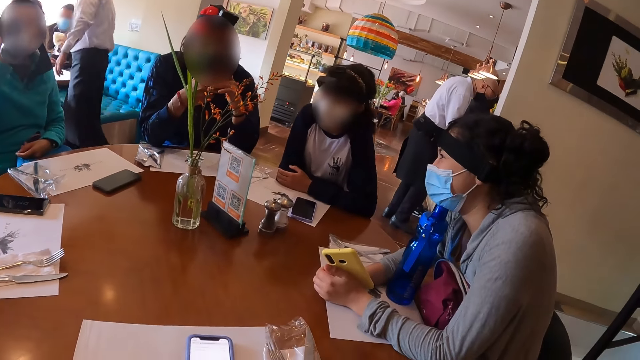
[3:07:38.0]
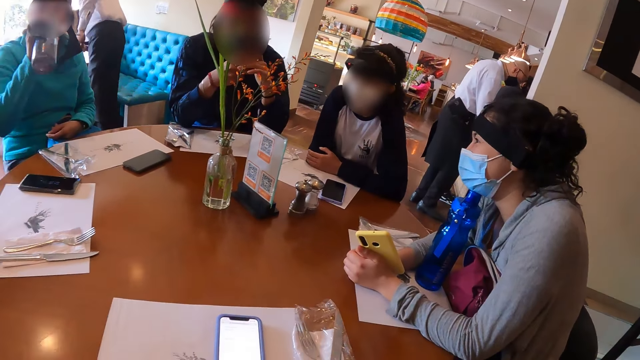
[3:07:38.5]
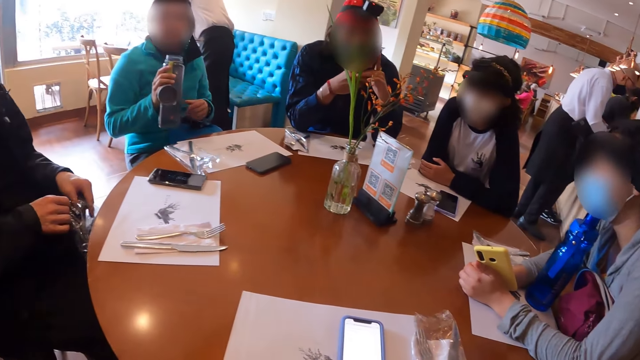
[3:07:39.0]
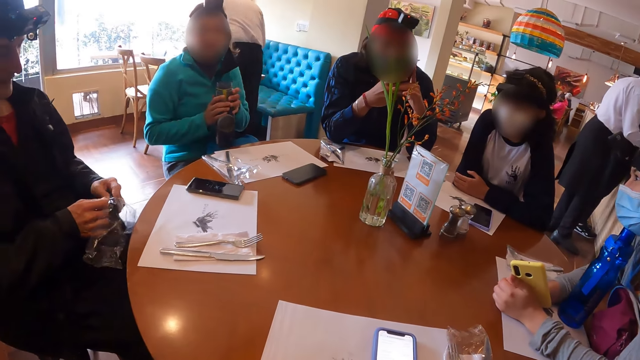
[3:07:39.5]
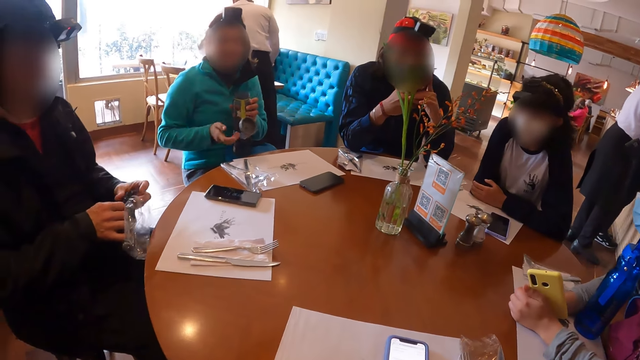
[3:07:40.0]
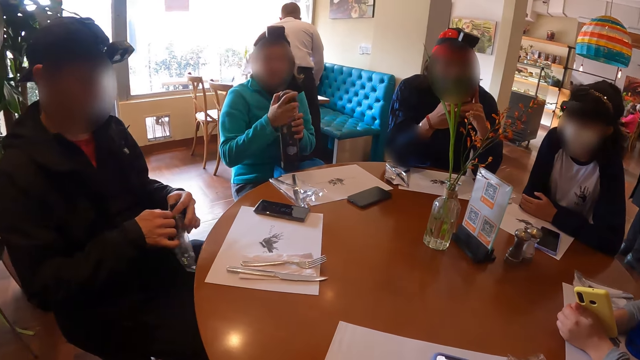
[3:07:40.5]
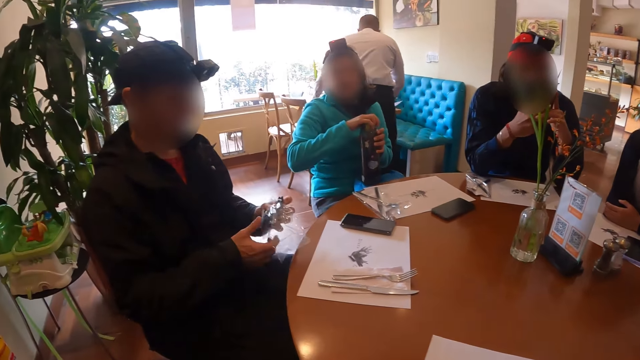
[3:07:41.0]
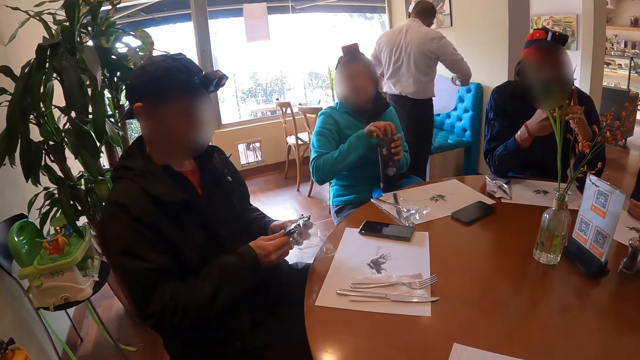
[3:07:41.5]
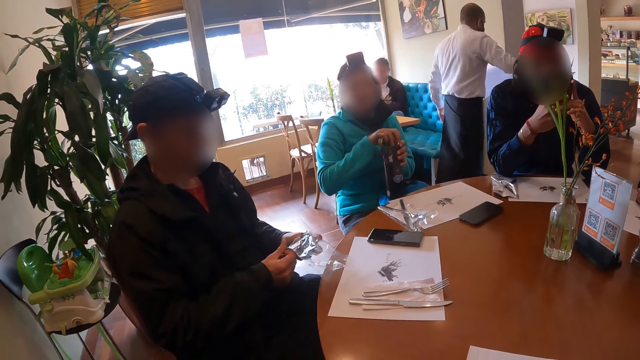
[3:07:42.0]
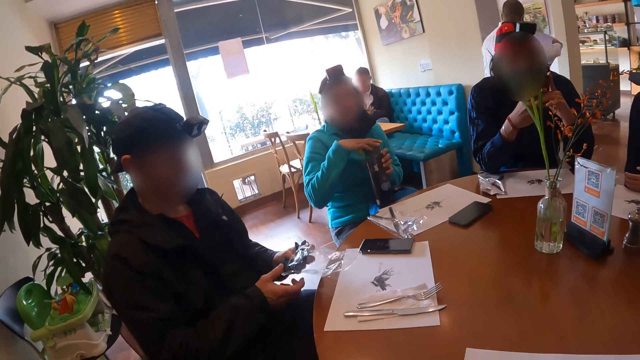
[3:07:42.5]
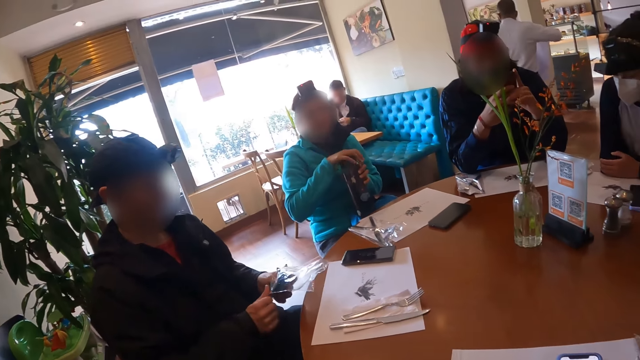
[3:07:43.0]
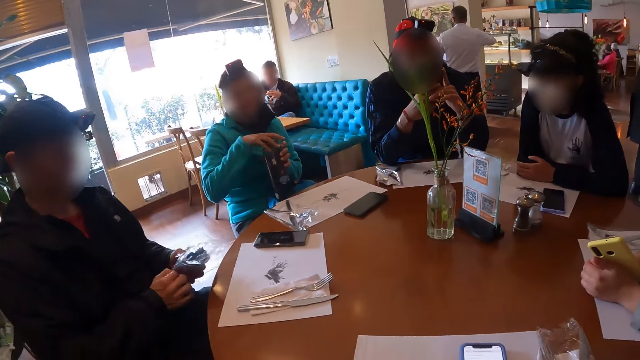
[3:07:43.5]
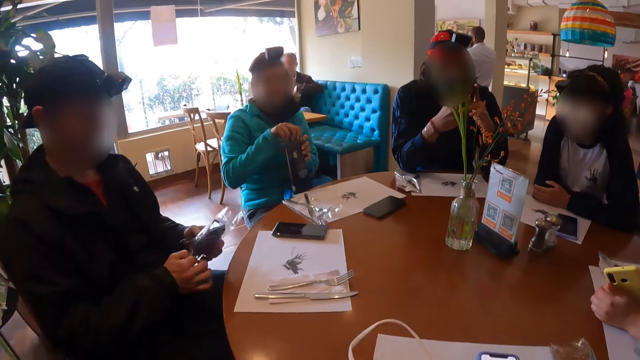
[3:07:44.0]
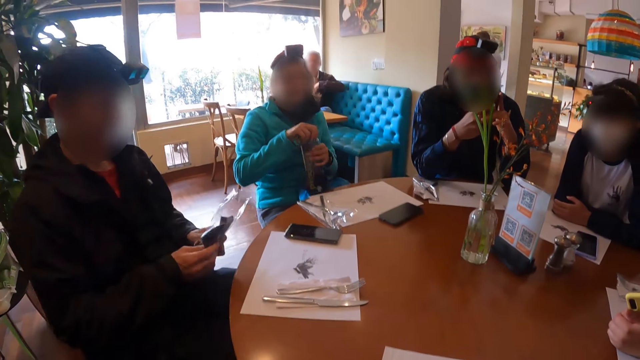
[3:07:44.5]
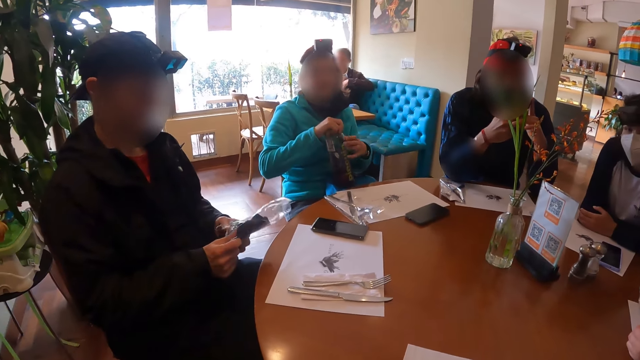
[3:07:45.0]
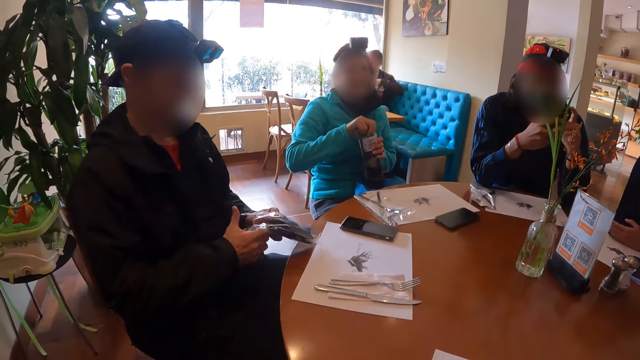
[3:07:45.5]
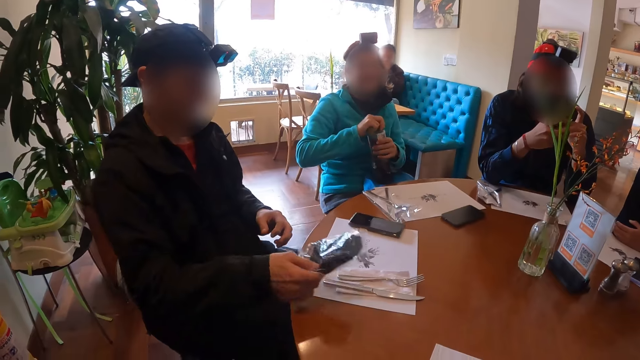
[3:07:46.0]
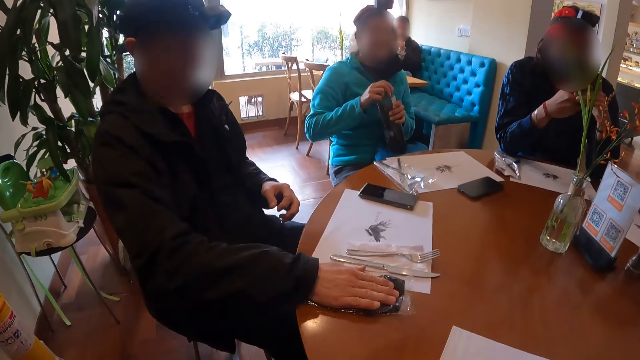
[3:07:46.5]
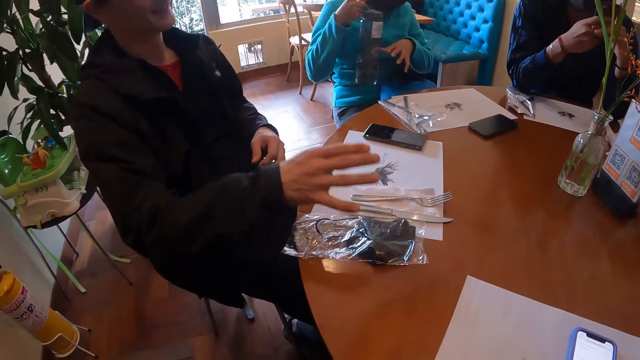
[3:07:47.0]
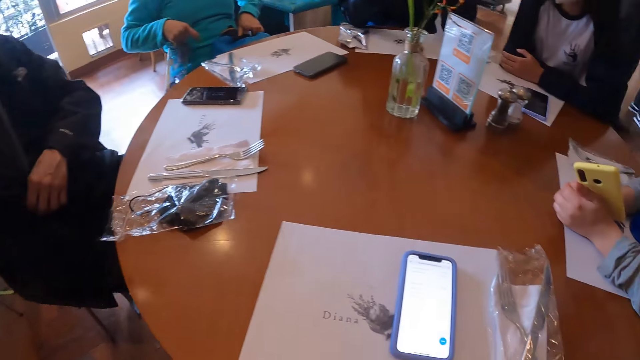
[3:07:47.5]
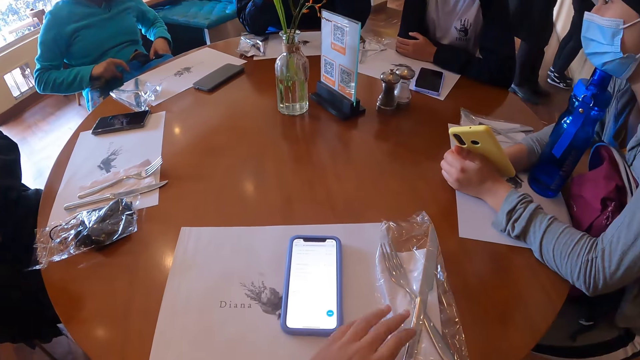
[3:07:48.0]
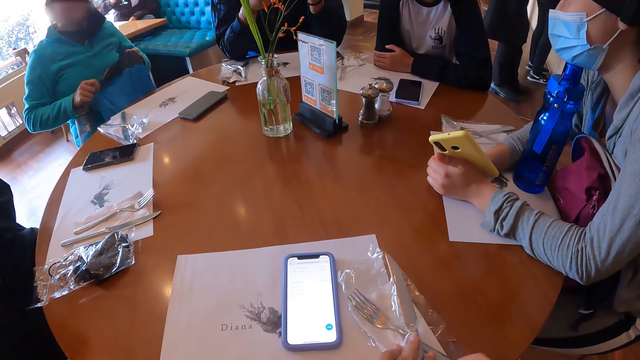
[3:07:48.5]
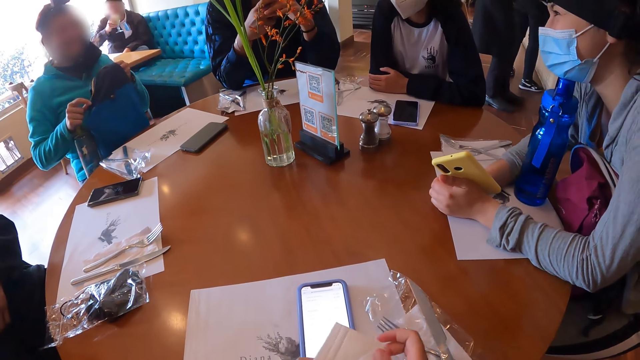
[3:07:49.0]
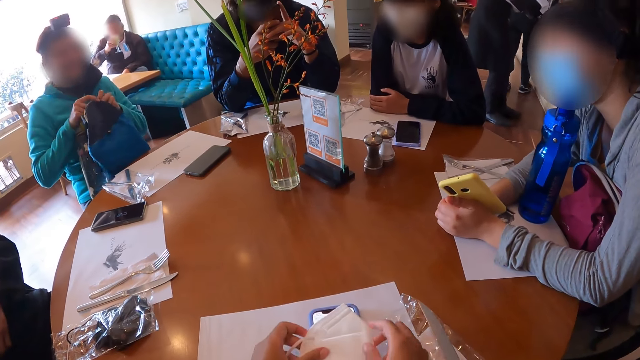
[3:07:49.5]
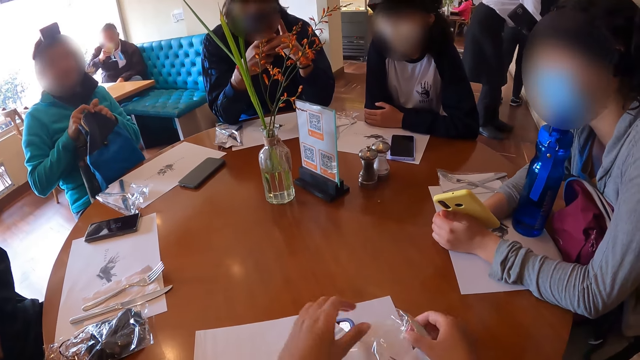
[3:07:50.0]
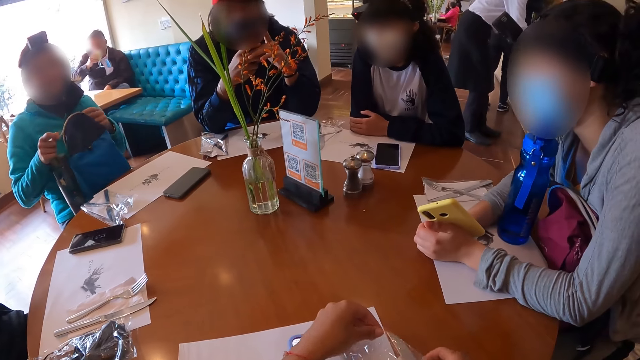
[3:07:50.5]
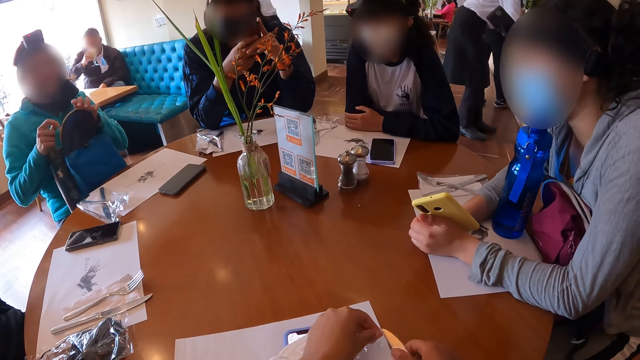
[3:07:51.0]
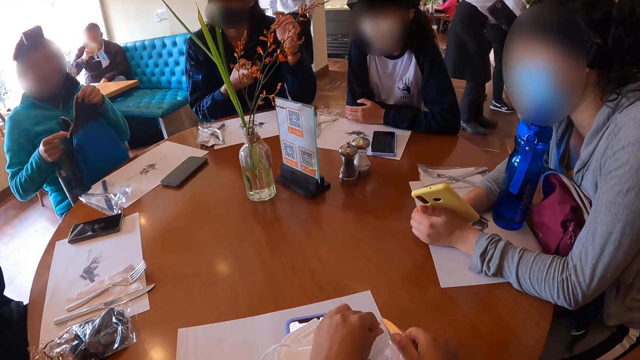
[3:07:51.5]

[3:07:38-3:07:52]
The camera wearer looks around towards the other persons. She turns towards the man and the woman. The woman puts the bottle of water on her lap. The man puts the facemask in his left hand into the plastic wrap in his right hand. The woman closes the lid of the water bottle on the bag on her thigh with her right hand. She turns the water bottle on the bag on her thigh with her left hand. The man places the facemask in the plastic wrap on the table with his right hand. He places his left hand on the facemask in the plastic wrap on the table. The woman closes the bottle. She picks up the water bottle from the bag on her thigh with her right hand. The man touches his face with his right hand. The camera wearer moves a cutlery pack on the table with her right hand. She places a napkin on the phone in her hands. The woman lifts her bag. The camera wearer tears the cutlery wrap from the cutlery pack on the table with both her hands. The woman unzips the bag on her thigh with her right hand. The camera wearer picks up the polythene paper.

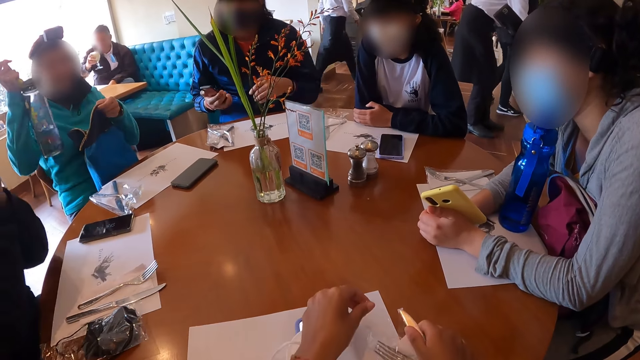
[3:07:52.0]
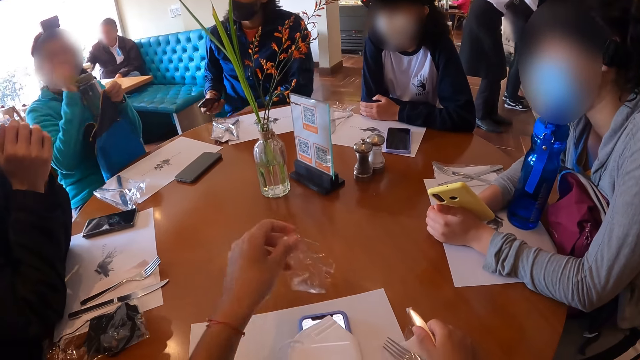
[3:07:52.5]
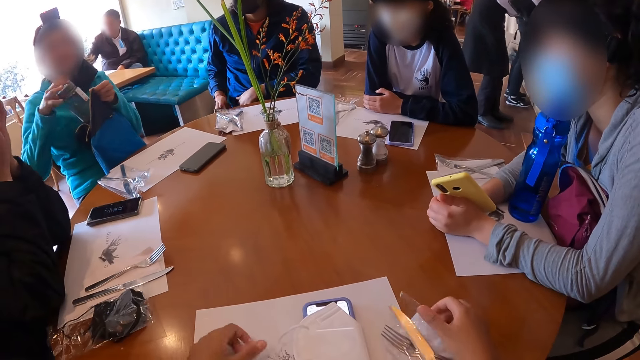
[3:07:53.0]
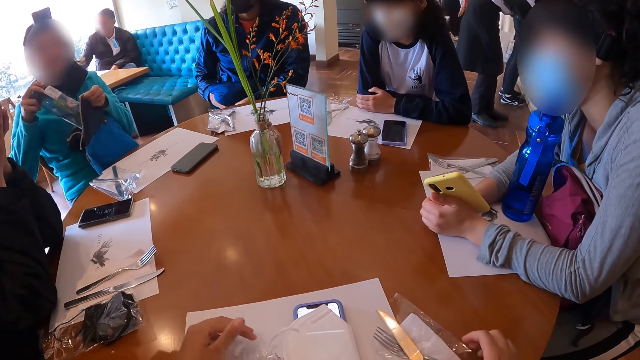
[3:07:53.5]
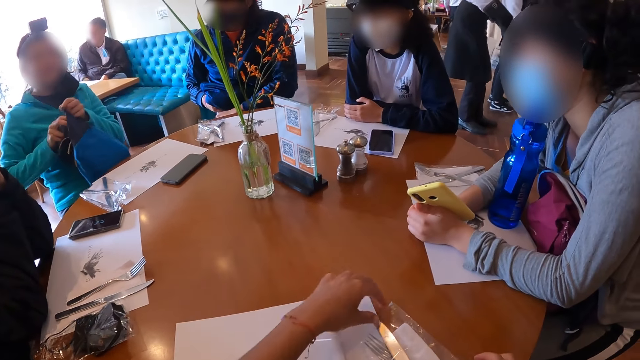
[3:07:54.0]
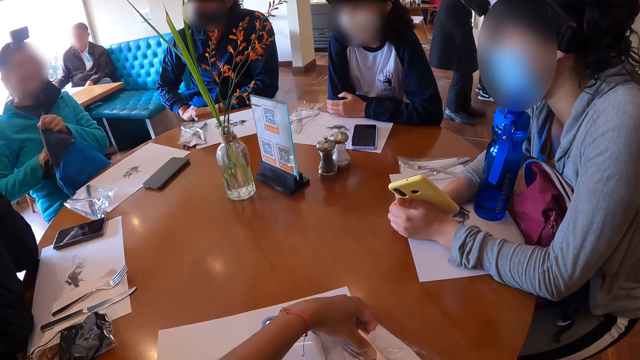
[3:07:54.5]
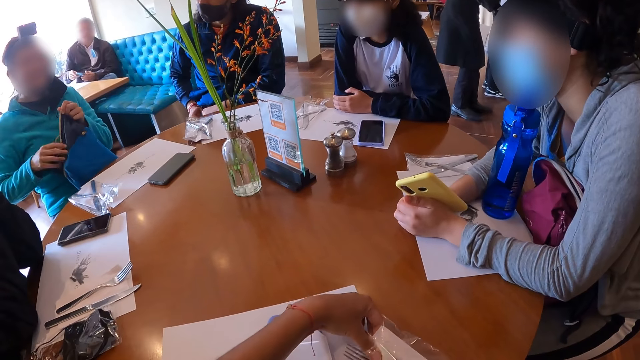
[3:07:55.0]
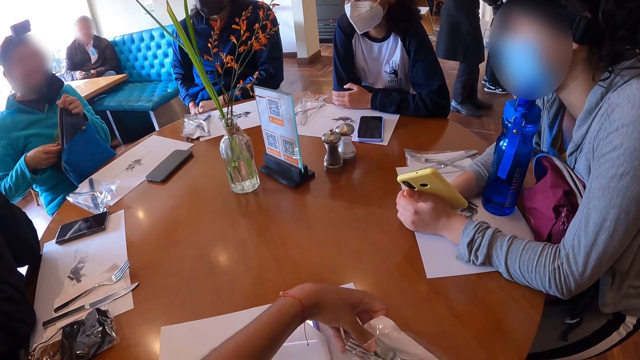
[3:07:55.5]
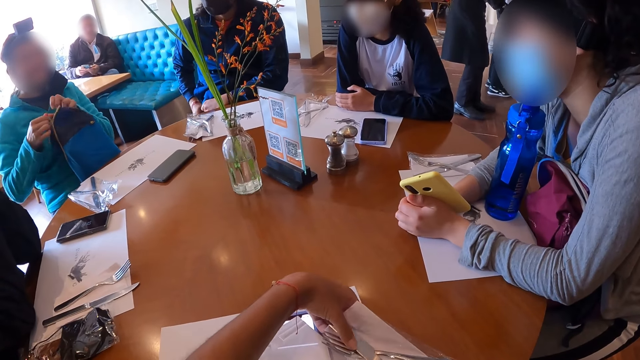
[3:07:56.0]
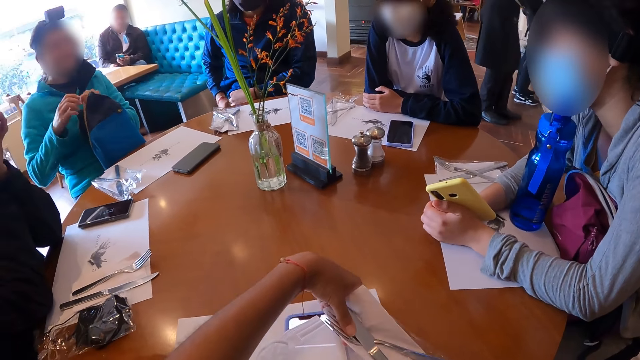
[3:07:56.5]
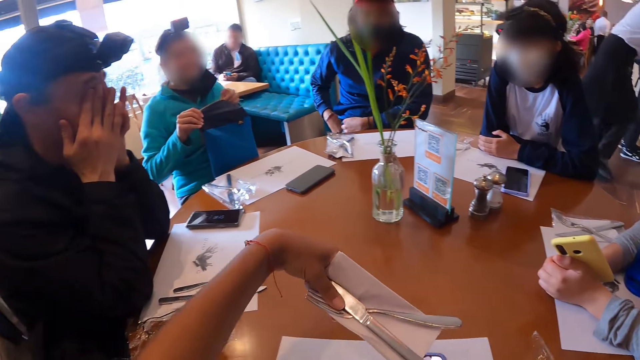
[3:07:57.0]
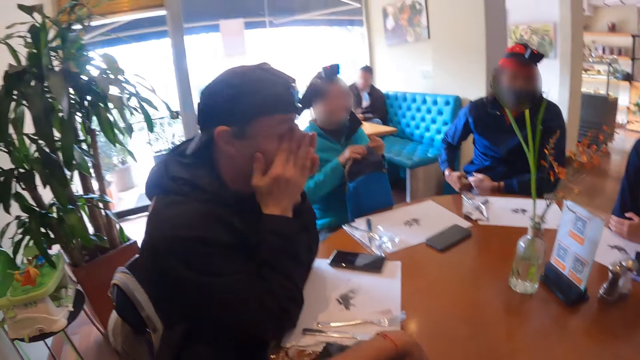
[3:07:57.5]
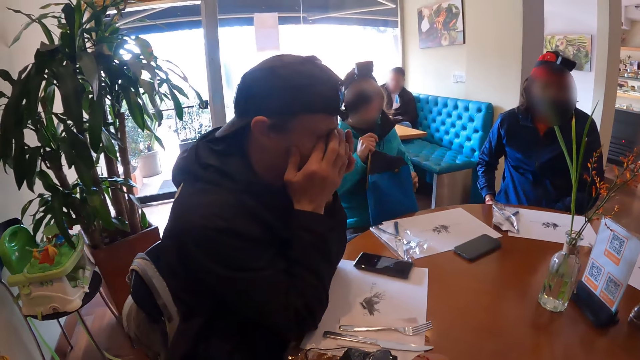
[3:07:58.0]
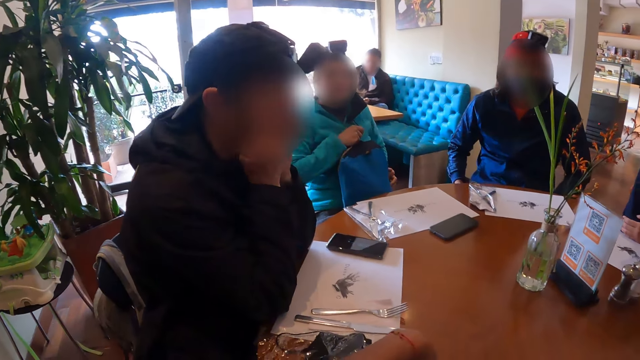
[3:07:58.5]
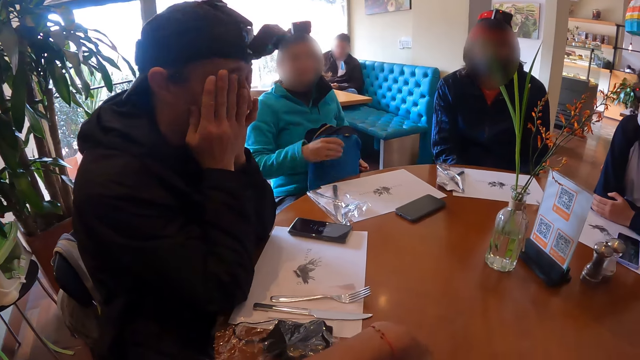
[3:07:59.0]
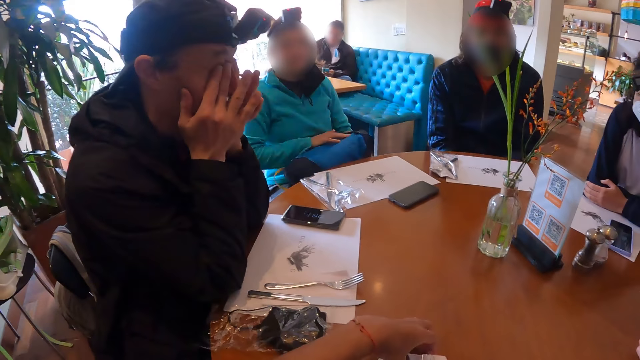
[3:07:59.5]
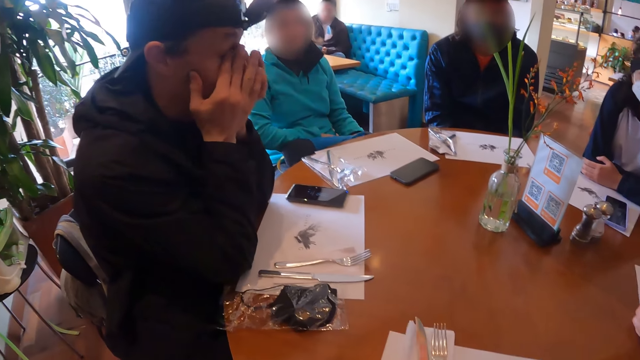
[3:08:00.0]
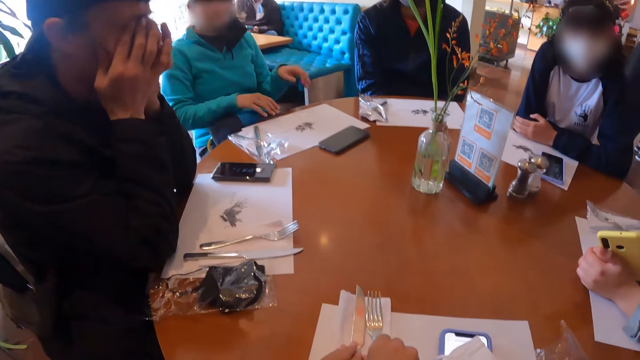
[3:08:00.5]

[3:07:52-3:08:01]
The woman opens her bag. The man places his right elbow on the table and places his left elbow on the table. The woman puts the water bottle in her right hand into the bag on her thigh. The camera wearer tears the polythene paper. She lifts the torn polythene paper. The man touches his face with both hands. The camera wearer places the cutlery wrap on the table with her left hand. Another man pulls a jacket up with his left hand. He puts the phone in a pocket of a trouser with his right hand. The camera wearer removes a dinner knife from the cutlery wrap on the table with her left hand, removes a fork from the cutlery wrap on the table with her left hand, and removes a napkin from the cutlery wrap on the table with her left hand. The woman zips the bag on her thigh with her right hand. She zips the bag on her thigh with her left hand. The camera wearer places the napkin in her left hand on the table, places the knife in her left hand on the table, and places the fork in her left hand on the table. The other man adjusts the jacket with his hand. The woman adjusts the bag on her thigh with her right hand. She puts her bag on her lap horizontally.
